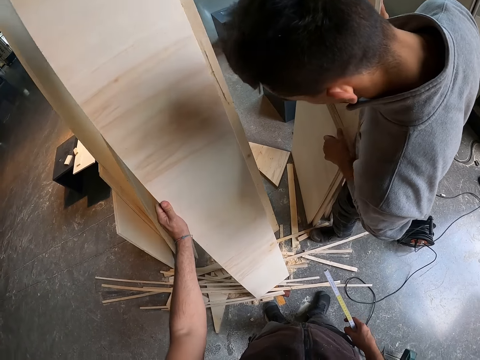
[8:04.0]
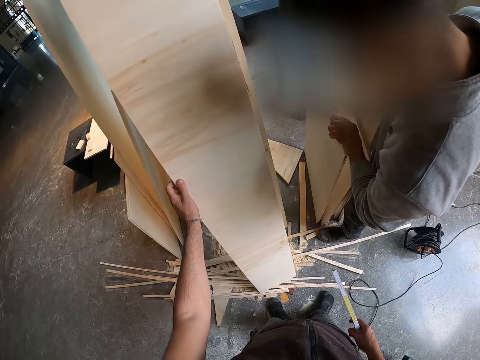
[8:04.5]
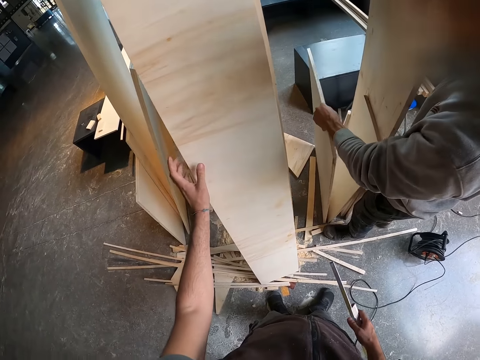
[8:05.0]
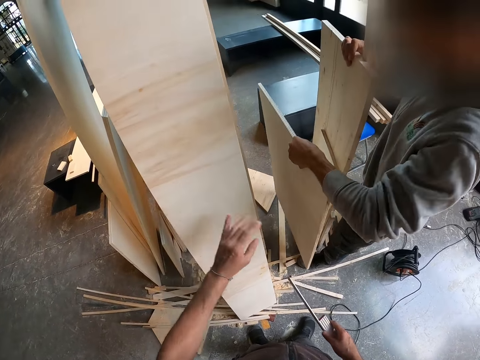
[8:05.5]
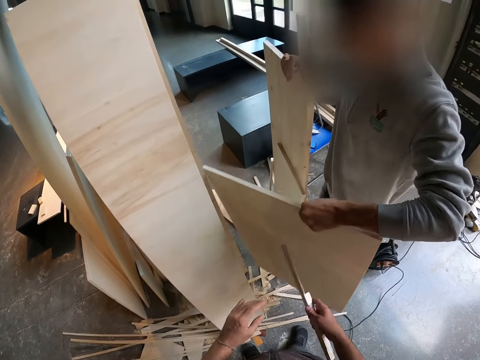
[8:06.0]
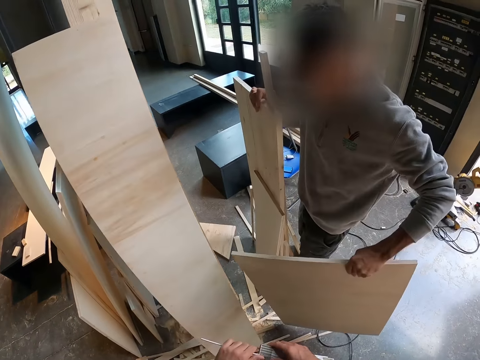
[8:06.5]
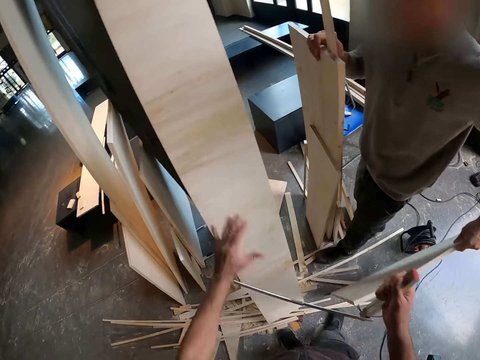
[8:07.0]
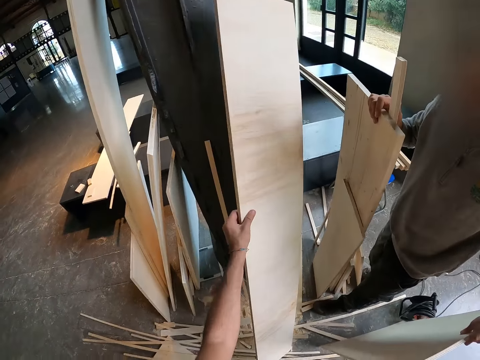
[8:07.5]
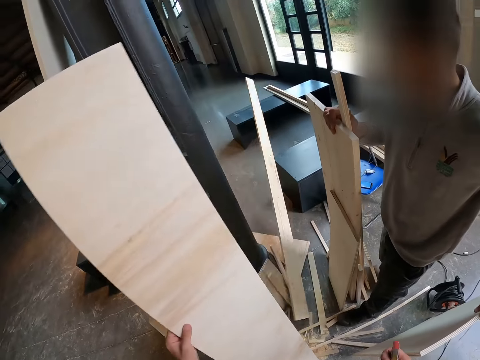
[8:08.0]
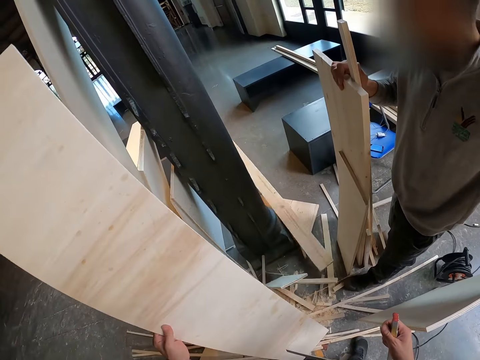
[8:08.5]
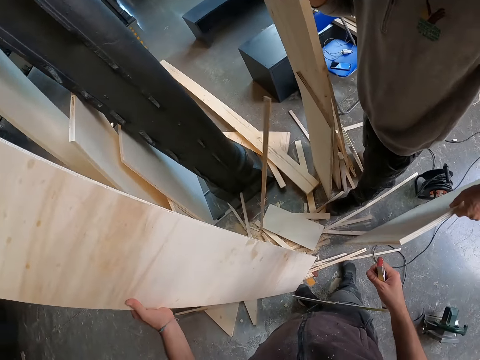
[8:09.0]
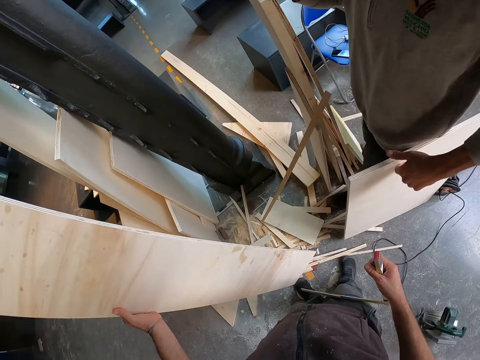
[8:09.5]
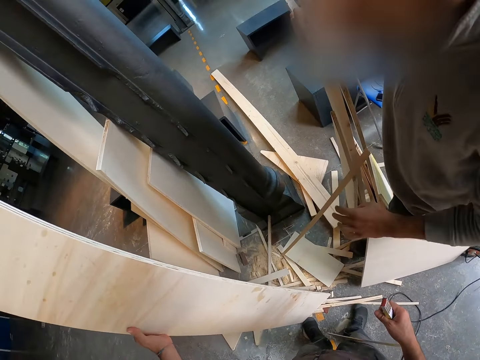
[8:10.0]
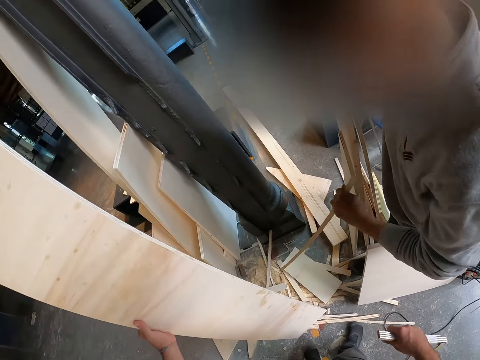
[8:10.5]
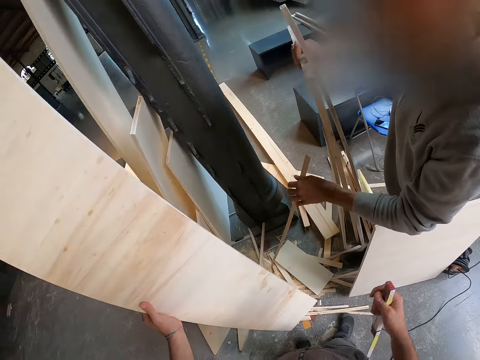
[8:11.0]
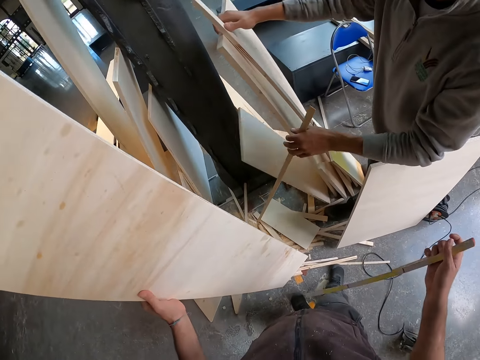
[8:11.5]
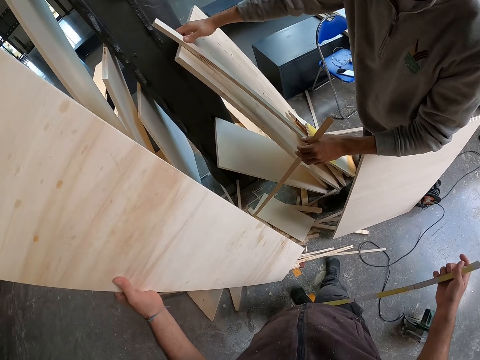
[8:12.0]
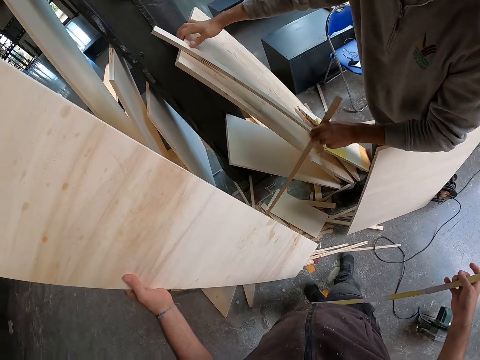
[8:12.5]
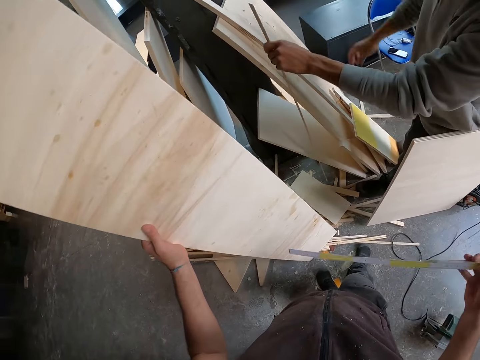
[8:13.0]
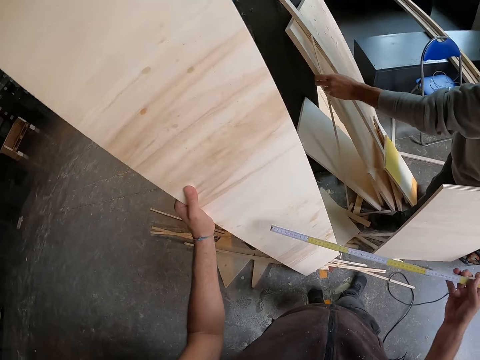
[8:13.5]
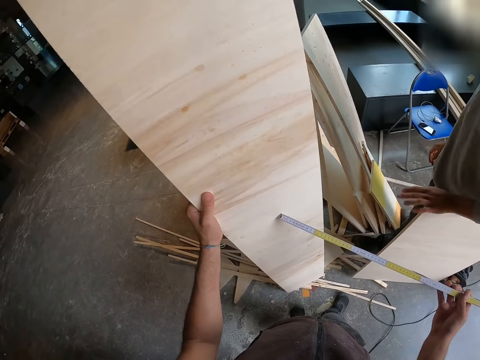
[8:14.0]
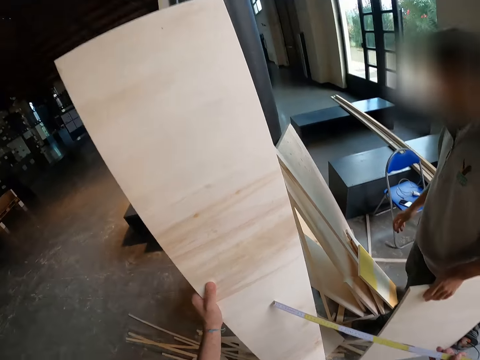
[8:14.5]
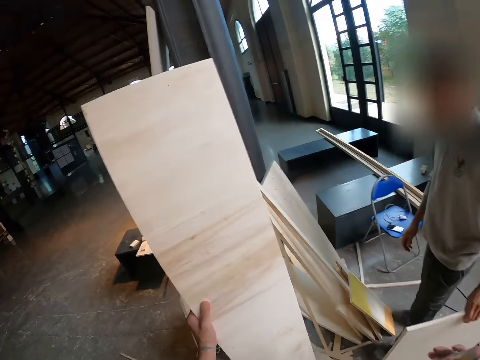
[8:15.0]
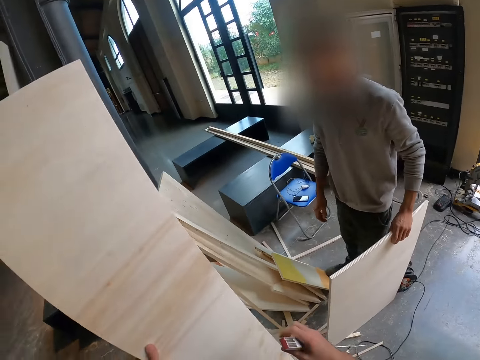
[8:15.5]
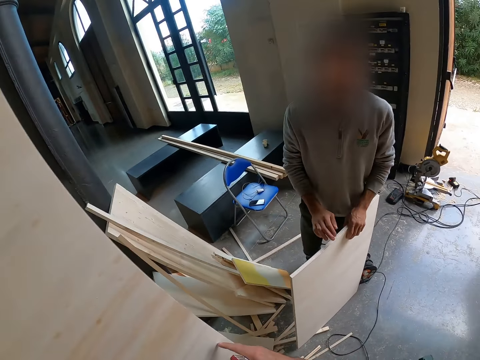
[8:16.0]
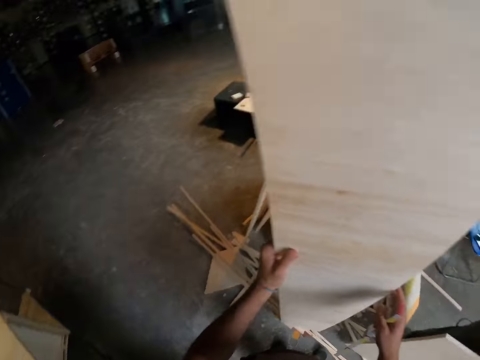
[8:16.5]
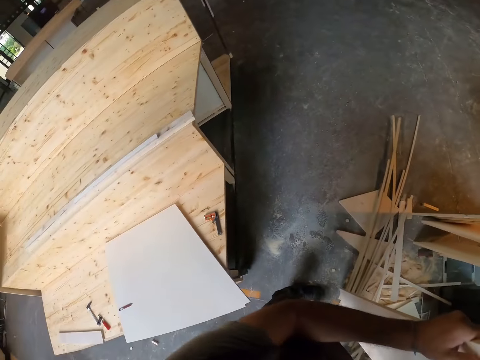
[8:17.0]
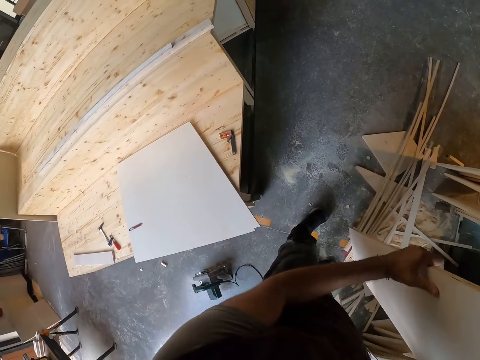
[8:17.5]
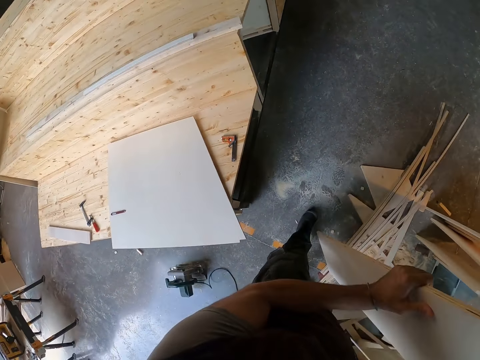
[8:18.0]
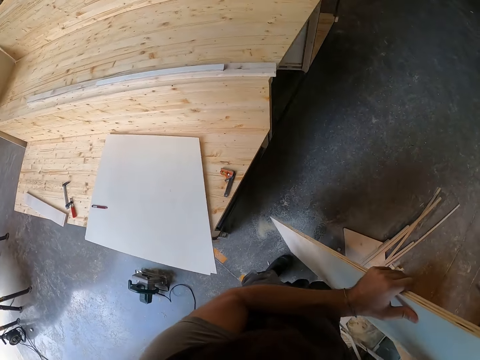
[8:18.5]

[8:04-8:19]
A man picks the plank from the floor with his left hand. The man gives the camera wearer the wood. The camera wearer picks the plank from the floor with his left hand. A man moves the planks on the floor with his right hand and moves the plank on the floor with his left hand. The camera wearer touches the plank with the folding rule in his right hand. He looks around. The man moves the plank on the floor with his left hand. The camera wearer carries the plank from the floor with both hands.

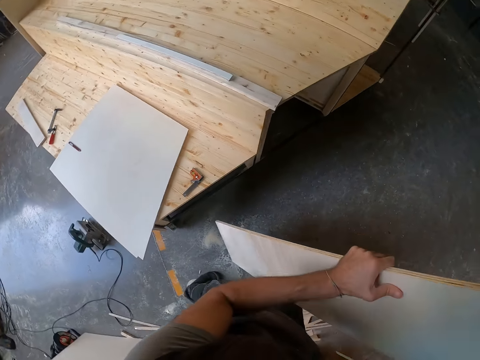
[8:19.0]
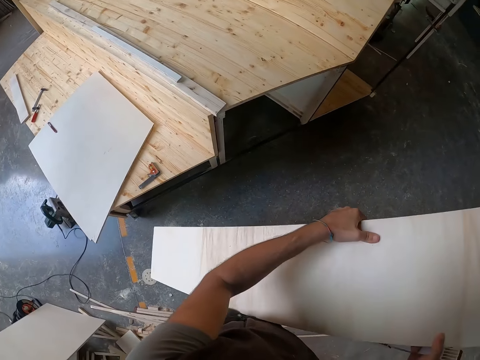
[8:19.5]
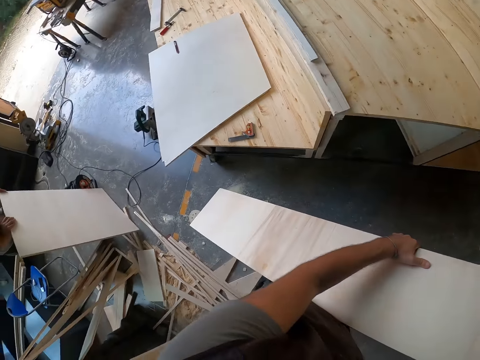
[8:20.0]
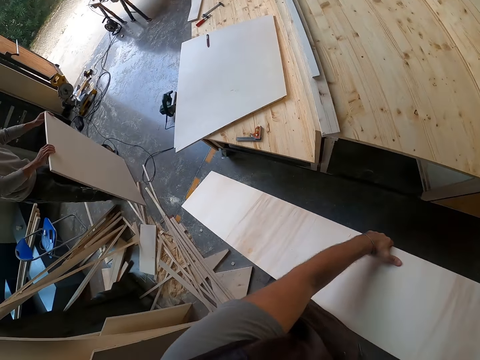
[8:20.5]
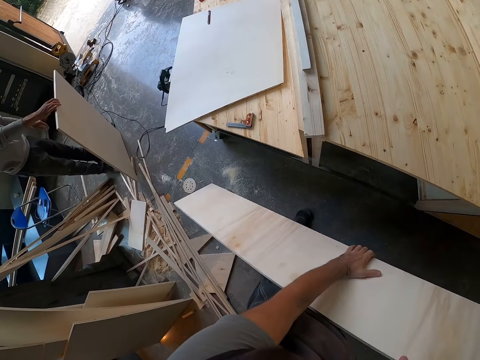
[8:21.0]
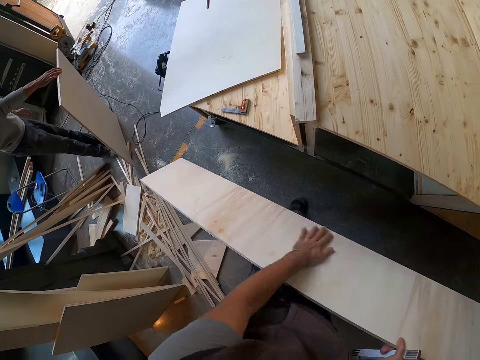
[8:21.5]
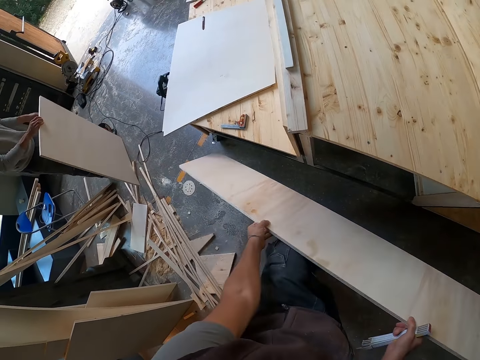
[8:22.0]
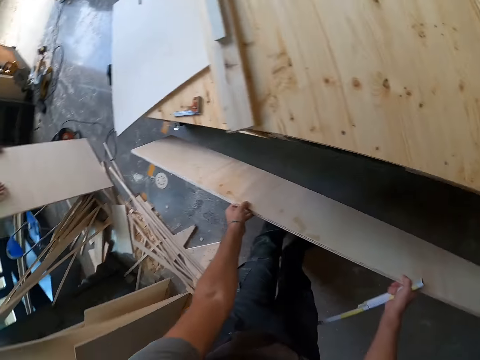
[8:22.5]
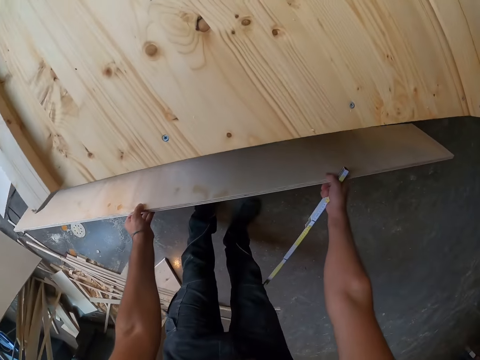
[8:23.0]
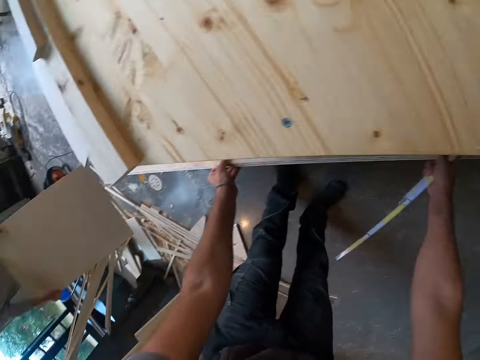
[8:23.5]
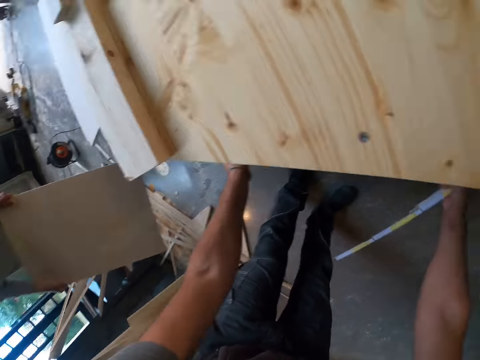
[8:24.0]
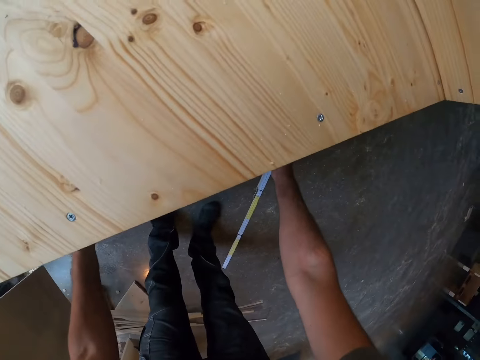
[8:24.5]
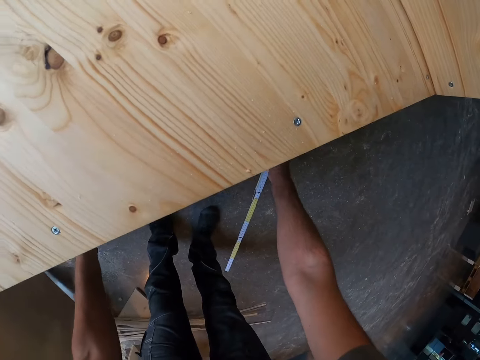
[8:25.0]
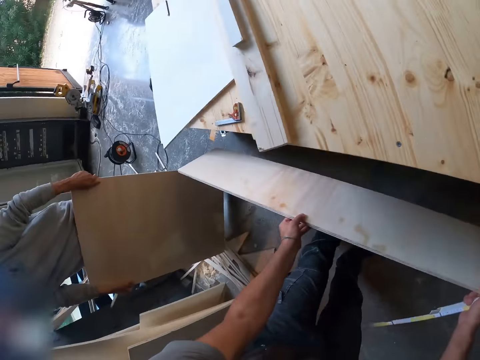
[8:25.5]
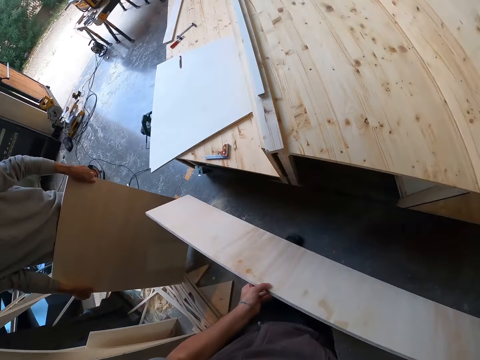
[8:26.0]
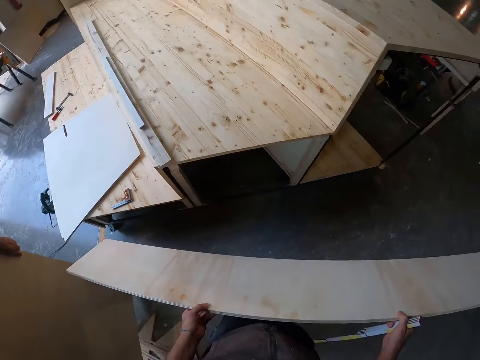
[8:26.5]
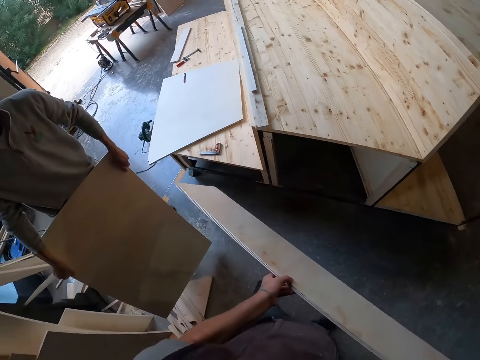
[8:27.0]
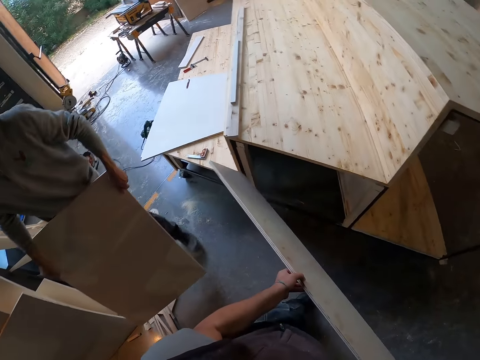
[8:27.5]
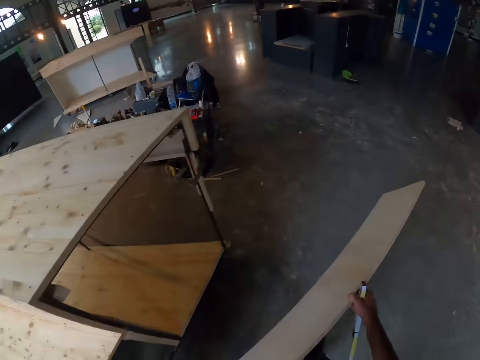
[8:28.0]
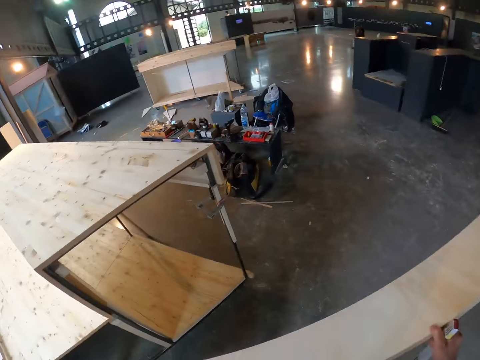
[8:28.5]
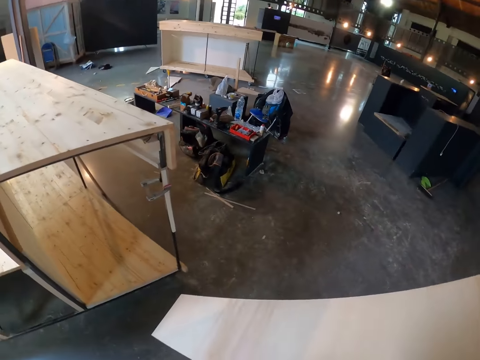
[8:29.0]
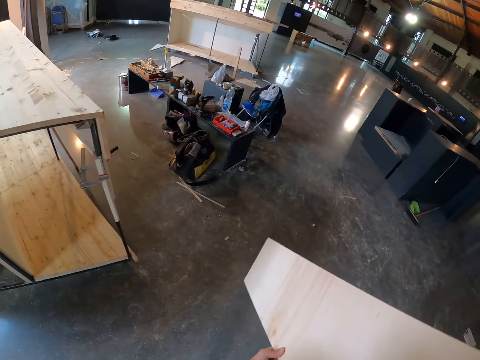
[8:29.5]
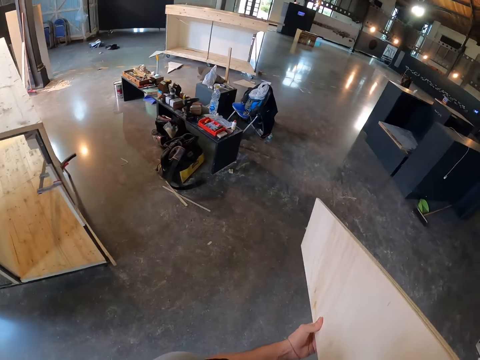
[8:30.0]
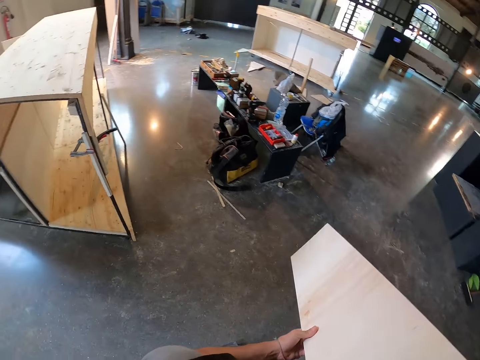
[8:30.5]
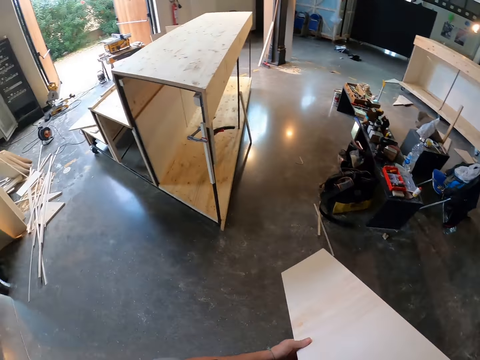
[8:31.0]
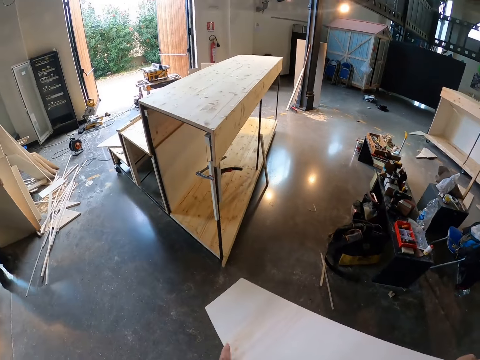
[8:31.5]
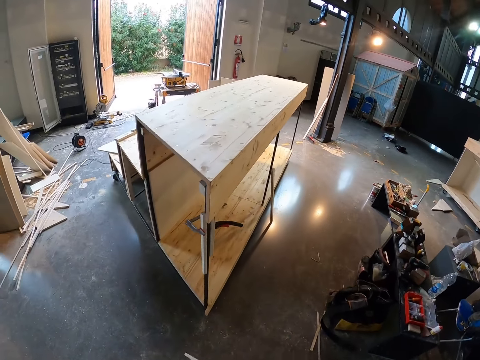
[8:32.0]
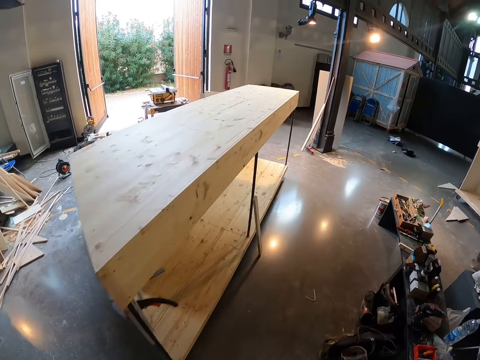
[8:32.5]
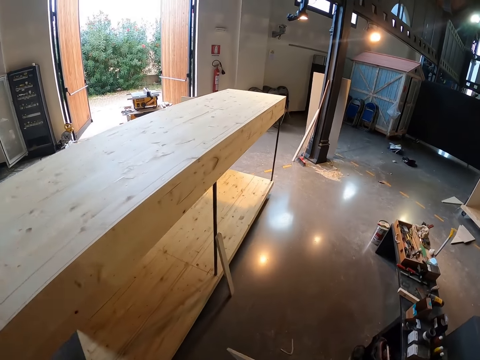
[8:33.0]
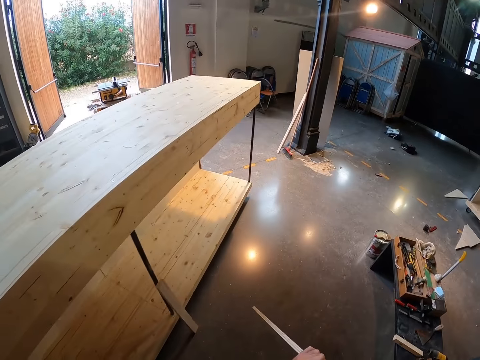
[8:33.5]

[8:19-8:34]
A man moves the plank on the floor with both hands and carries the plank from the floor with both hands. The camera wearer puts the wood on the furniture. They walk around. The man drops the plank on the floor with both hands.
